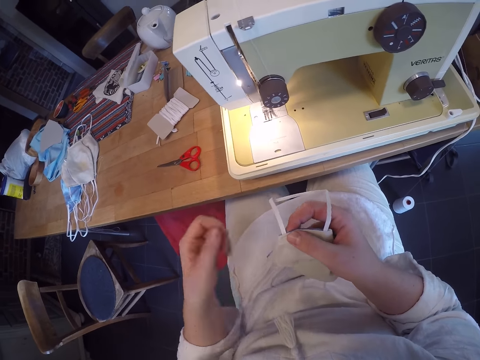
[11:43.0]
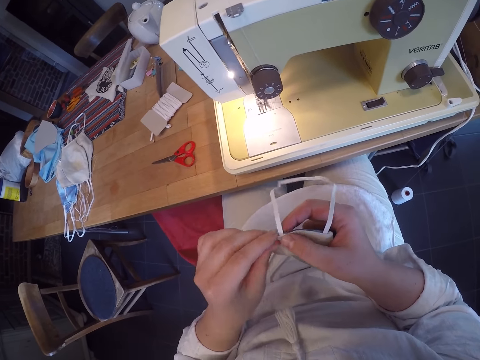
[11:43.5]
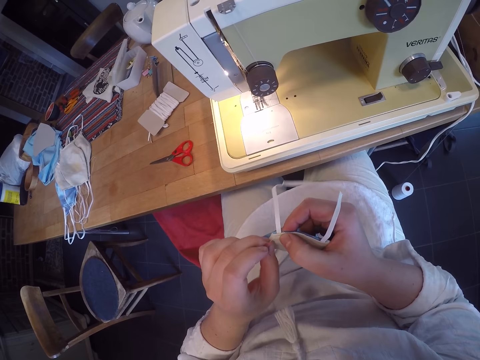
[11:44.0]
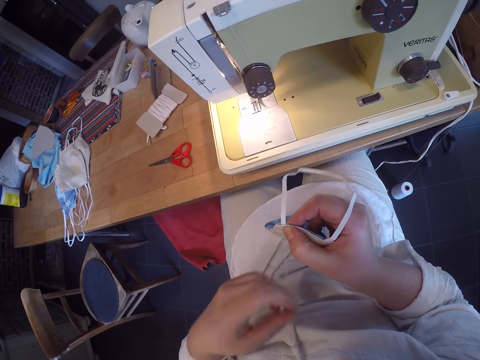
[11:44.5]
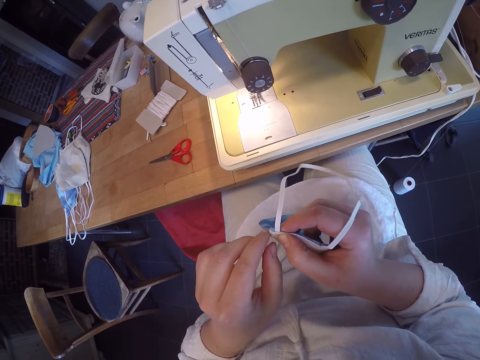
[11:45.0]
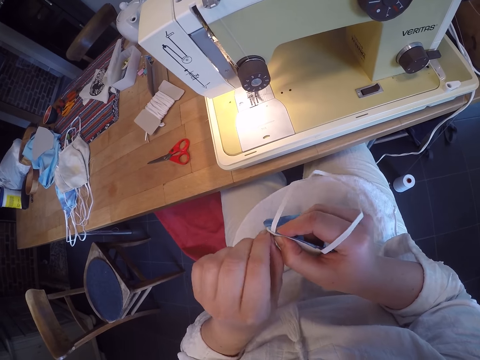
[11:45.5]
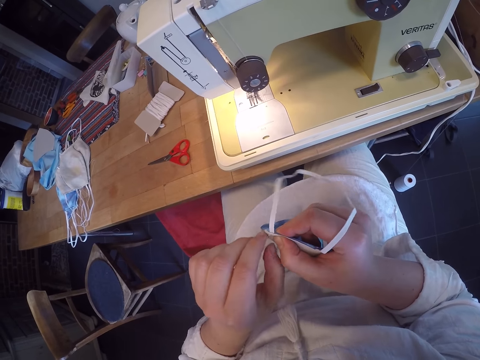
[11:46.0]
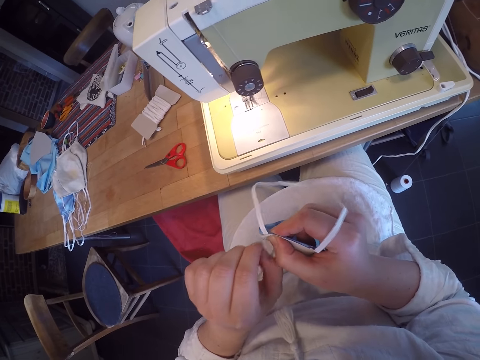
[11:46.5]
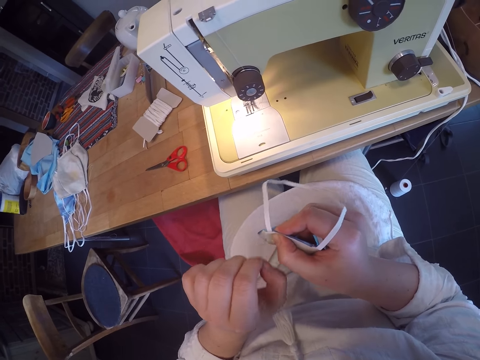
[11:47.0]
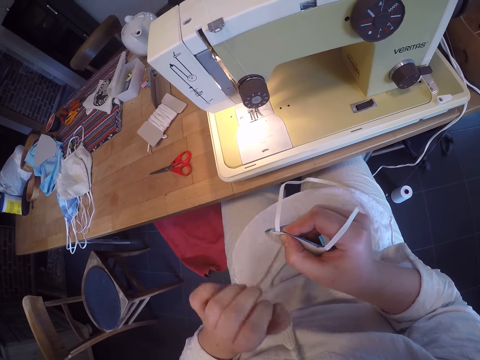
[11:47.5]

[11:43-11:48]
The camera wearer loosens some threads from the facemask.

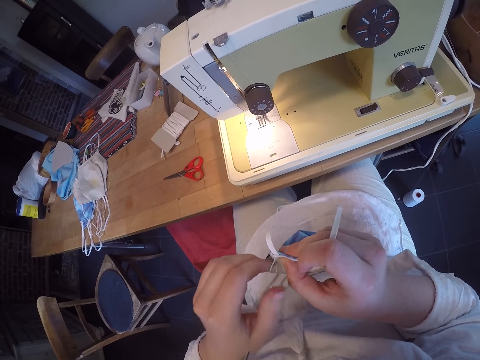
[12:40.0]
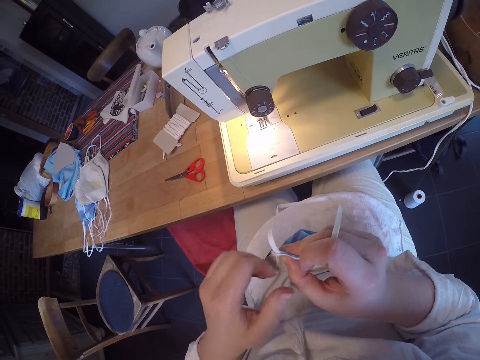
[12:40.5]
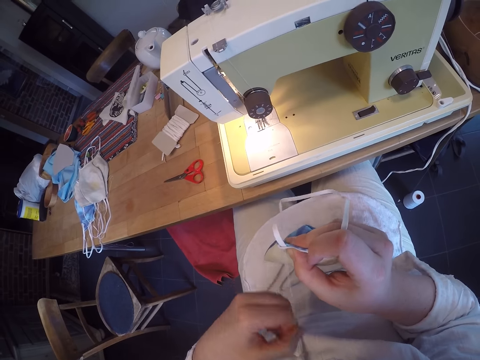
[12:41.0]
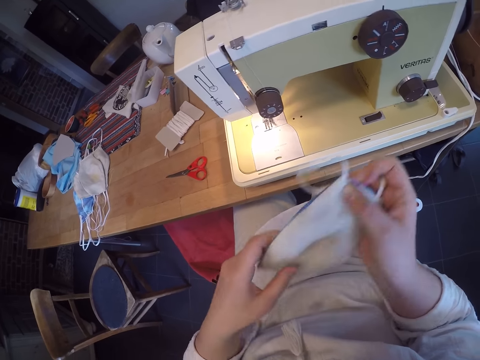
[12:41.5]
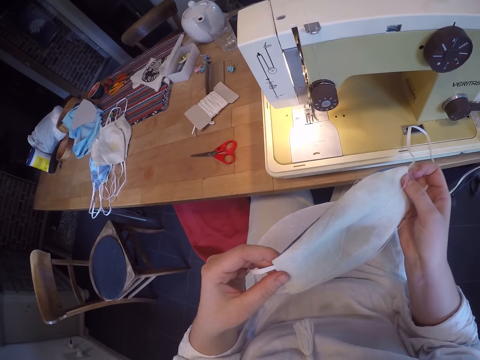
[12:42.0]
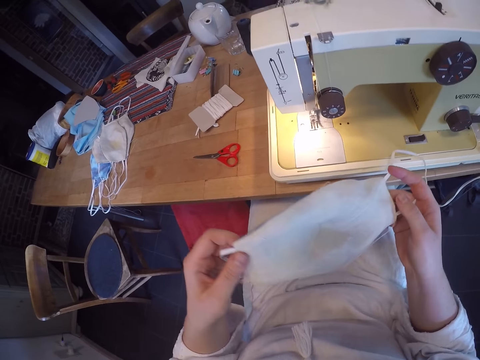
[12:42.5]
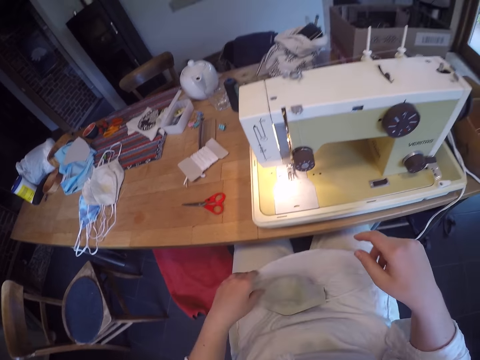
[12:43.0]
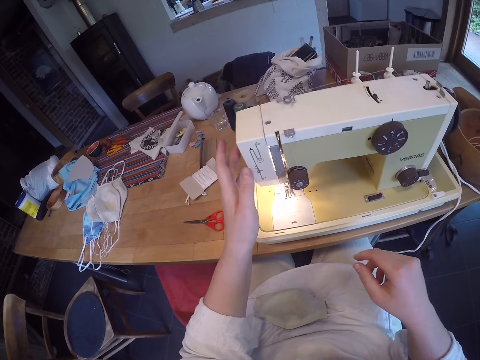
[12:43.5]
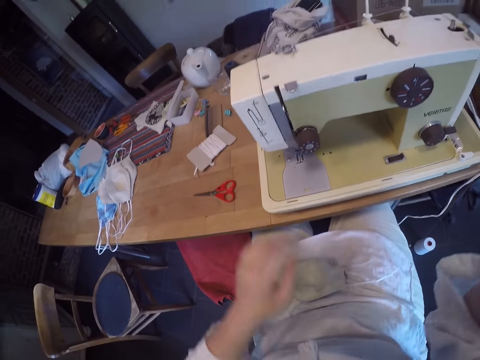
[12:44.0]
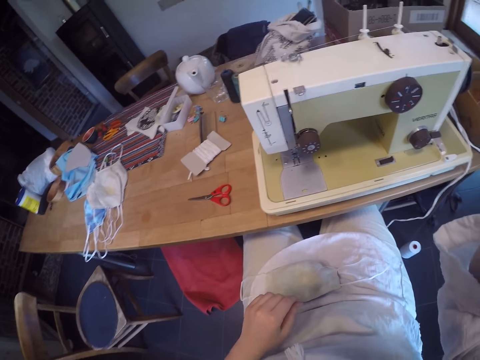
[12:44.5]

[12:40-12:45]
The camera wearer inspects the mask. She drops the facemask on her lap and turns off the sewing machine.
